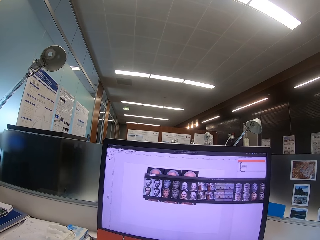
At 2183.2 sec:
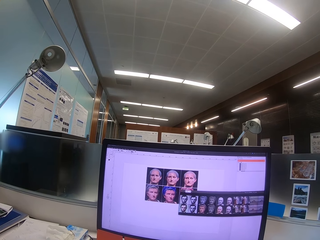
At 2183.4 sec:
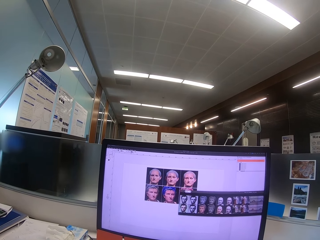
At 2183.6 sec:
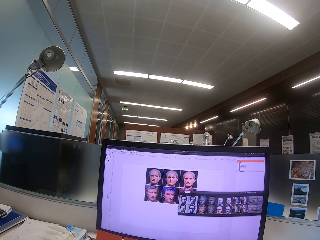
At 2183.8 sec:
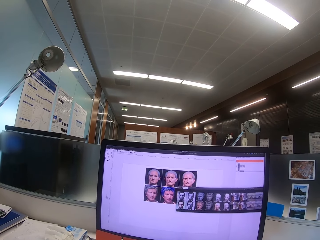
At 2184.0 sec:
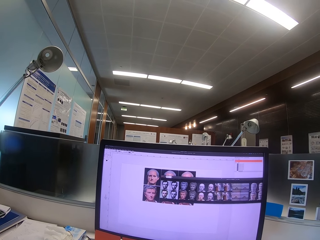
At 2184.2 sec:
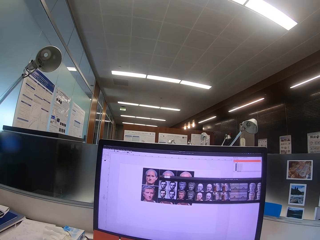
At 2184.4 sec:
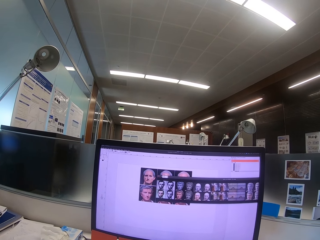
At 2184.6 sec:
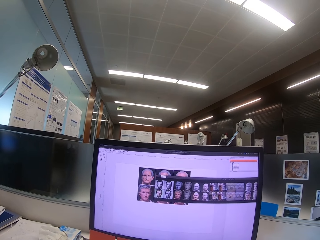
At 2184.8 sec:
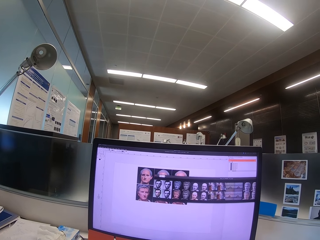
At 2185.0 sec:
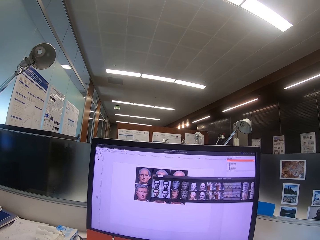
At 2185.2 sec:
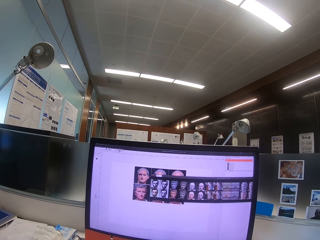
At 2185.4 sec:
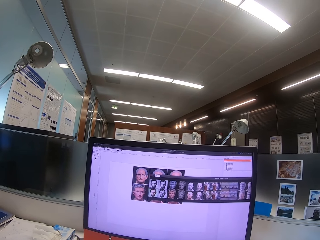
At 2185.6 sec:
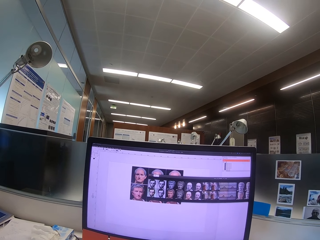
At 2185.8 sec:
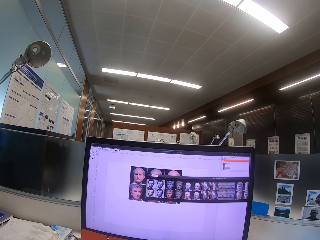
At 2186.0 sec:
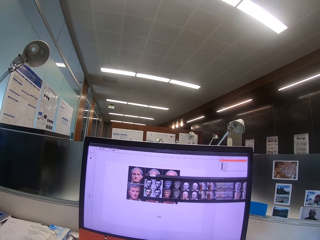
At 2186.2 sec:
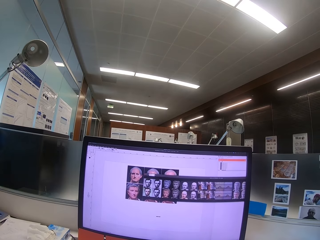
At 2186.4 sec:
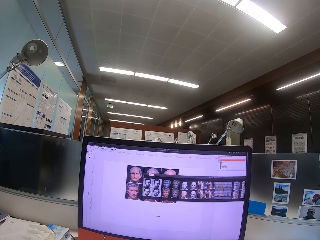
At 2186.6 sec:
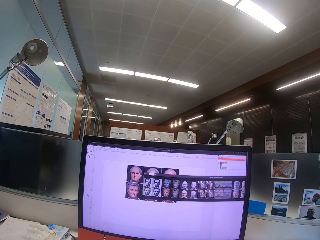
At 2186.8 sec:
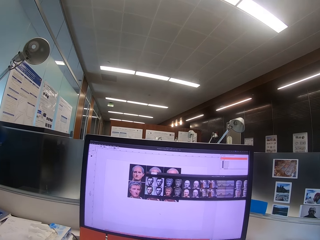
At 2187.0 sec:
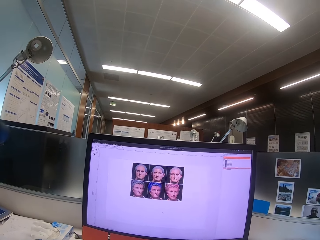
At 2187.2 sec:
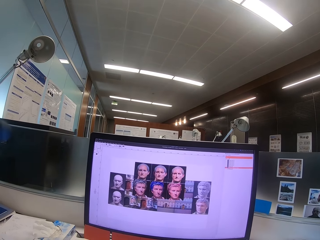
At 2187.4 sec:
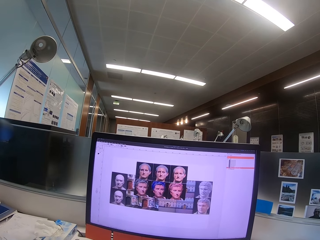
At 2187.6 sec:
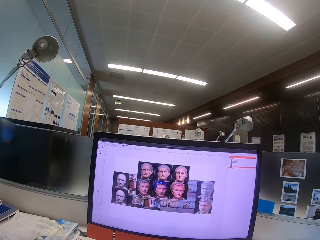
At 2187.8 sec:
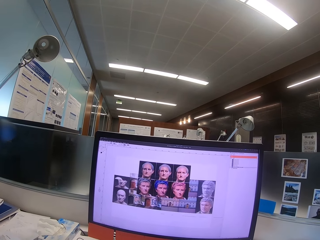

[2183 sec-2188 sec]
The camera wearer uses a computer.

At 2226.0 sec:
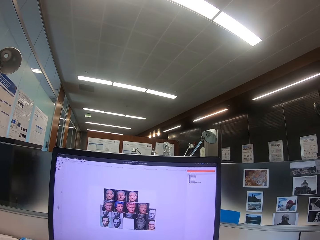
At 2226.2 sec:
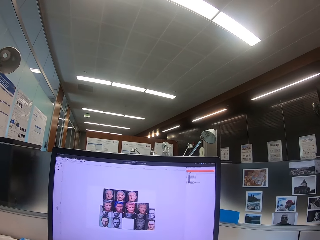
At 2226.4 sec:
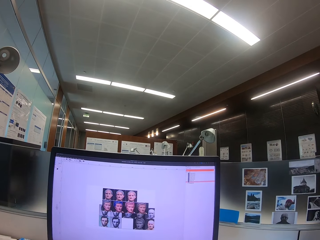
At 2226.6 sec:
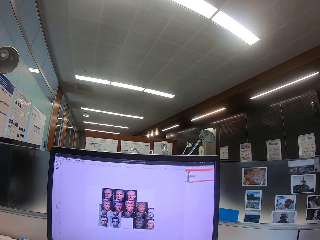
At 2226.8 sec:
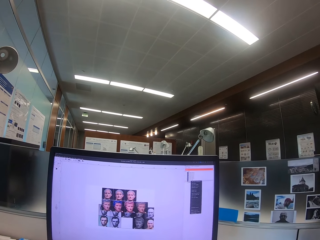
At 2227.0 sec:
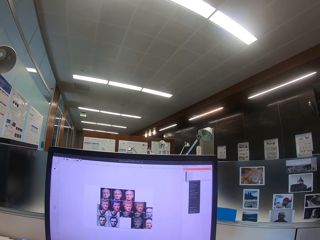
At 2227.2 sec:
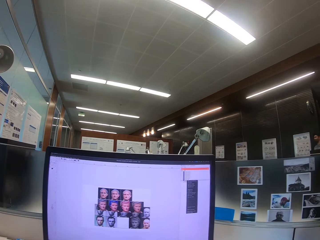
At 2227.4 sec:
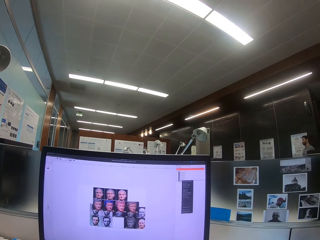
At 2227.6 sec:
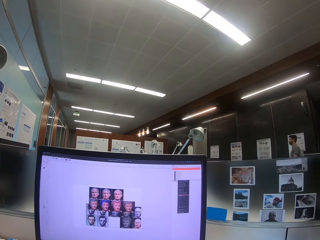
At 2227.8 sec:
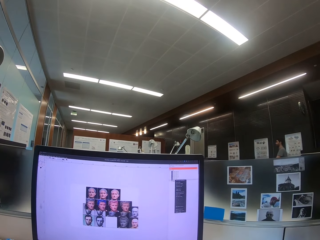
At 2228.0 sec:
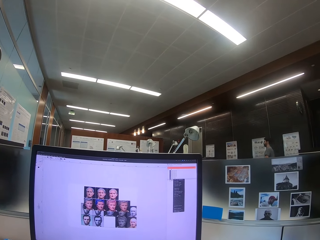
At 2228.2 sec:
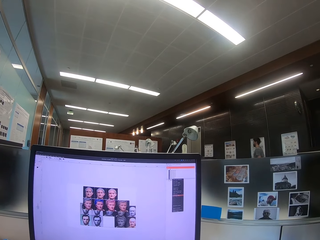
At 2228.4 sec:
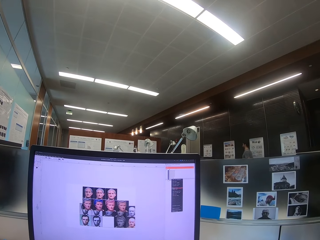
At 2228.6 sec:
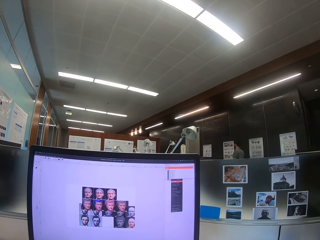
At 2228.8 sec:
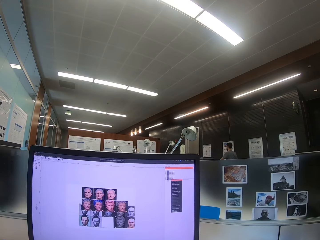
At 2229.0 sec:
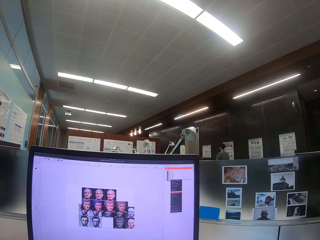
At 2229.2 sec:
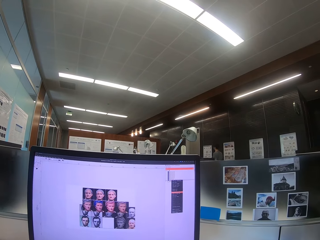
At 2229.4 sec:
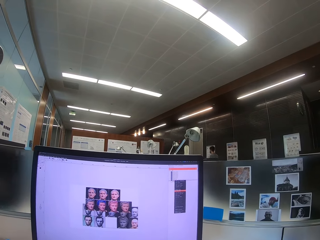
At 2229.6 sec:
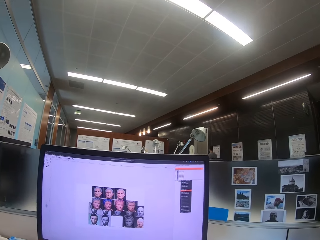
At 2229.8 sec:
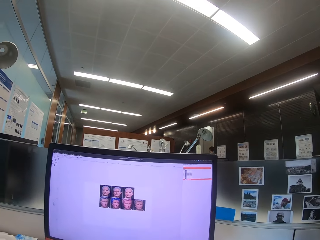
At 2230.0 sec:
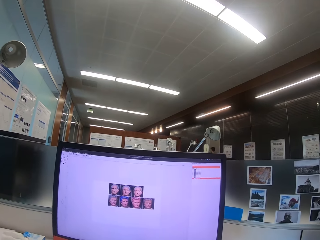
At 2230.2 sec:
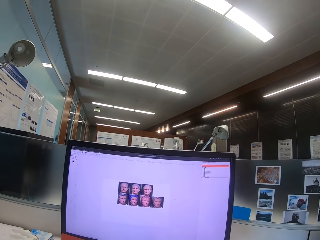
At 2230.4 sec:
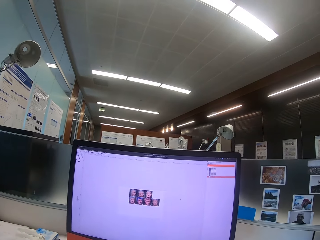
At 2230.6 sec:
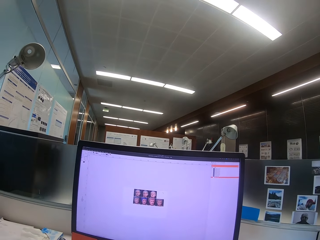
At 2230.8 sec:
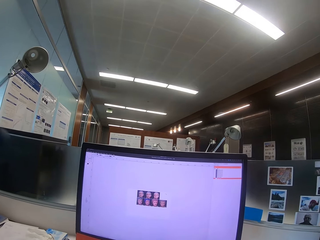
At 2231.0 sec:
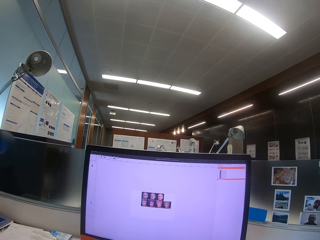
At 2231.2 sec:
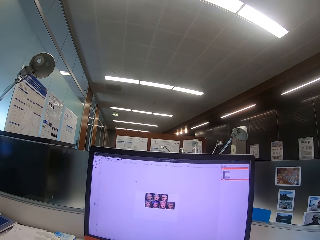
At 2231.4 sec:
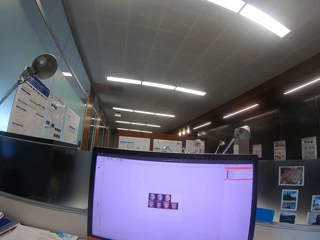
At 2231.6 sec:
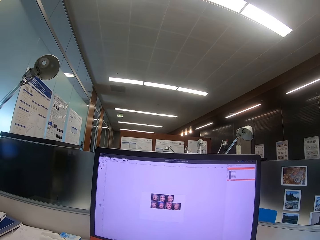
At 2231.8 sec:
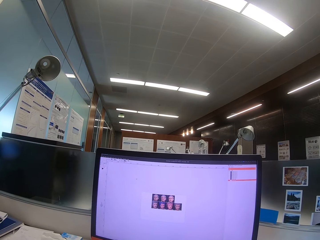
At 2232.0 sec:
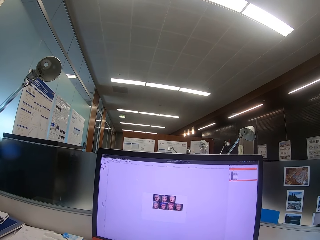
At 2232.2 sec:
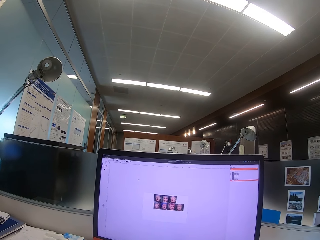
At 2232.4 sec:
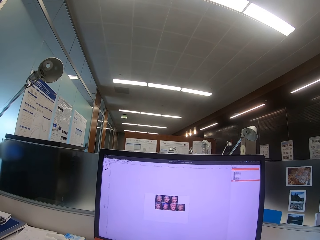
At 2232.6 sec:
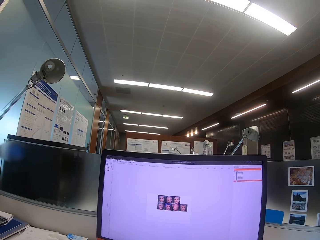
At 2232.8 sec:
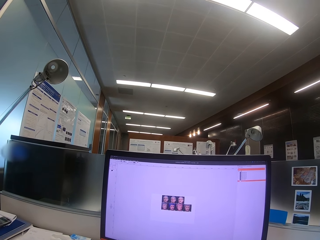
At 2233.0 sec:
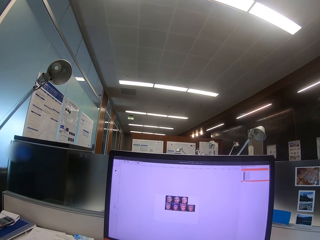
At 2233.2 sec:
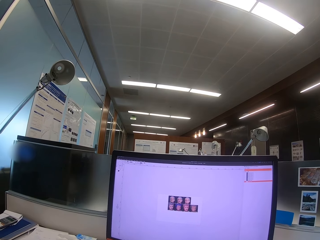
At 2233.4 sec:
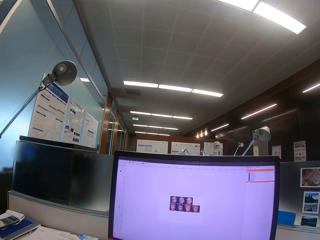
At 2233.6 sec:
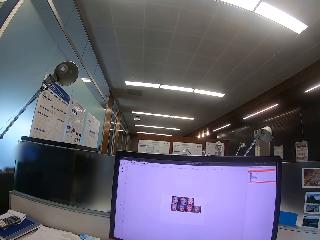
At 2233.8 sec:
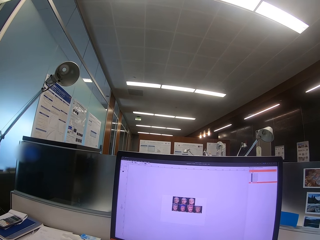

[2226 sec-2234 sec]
A man walks around the office. The camera wearer uses a computer.

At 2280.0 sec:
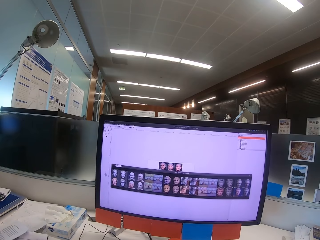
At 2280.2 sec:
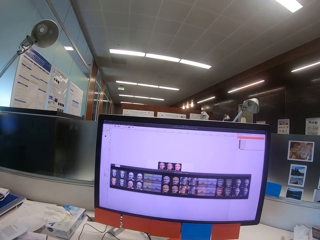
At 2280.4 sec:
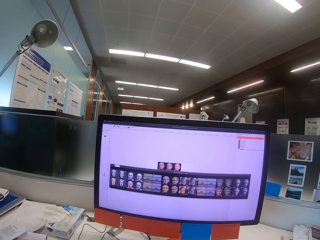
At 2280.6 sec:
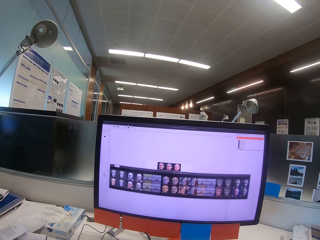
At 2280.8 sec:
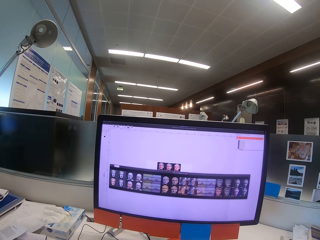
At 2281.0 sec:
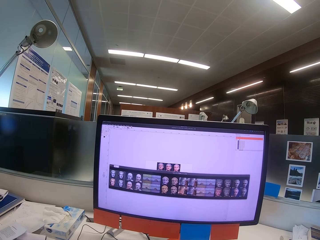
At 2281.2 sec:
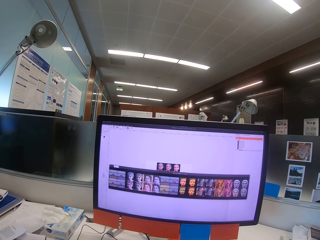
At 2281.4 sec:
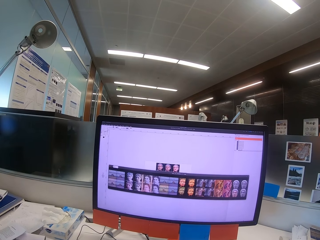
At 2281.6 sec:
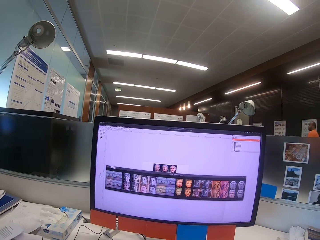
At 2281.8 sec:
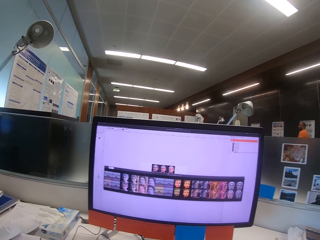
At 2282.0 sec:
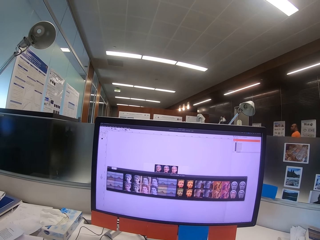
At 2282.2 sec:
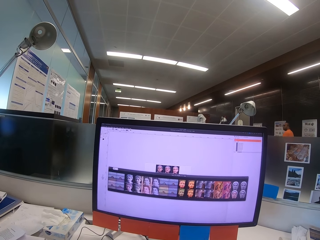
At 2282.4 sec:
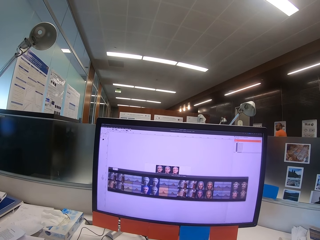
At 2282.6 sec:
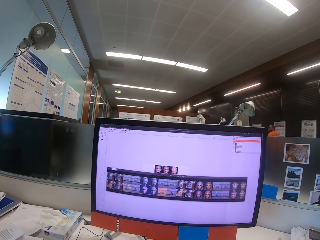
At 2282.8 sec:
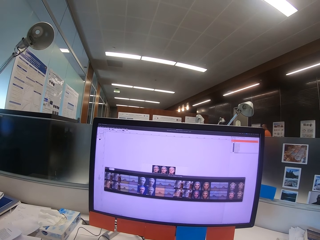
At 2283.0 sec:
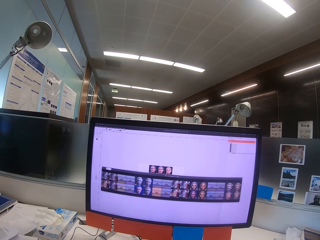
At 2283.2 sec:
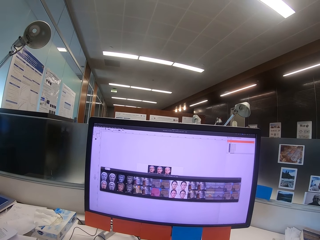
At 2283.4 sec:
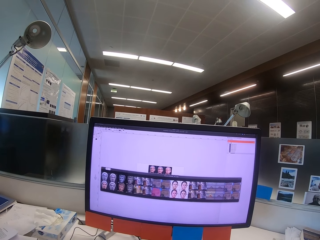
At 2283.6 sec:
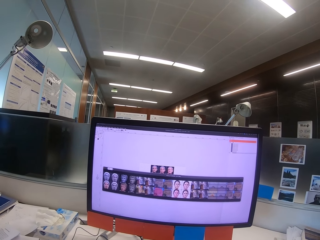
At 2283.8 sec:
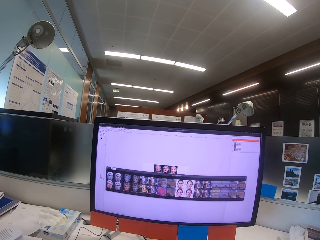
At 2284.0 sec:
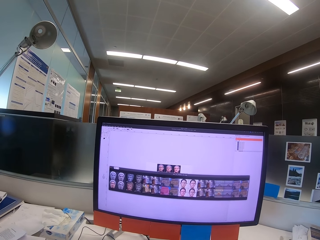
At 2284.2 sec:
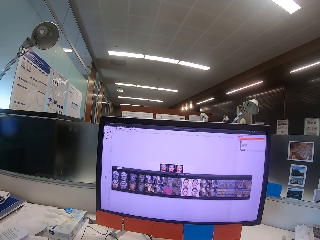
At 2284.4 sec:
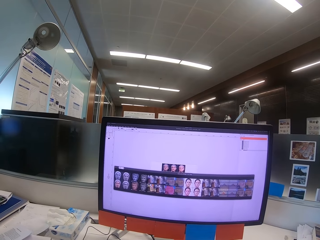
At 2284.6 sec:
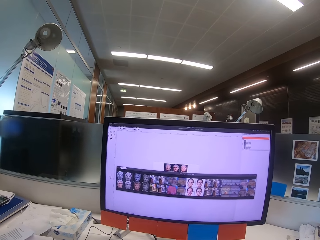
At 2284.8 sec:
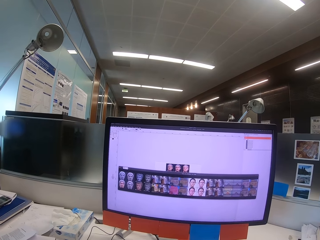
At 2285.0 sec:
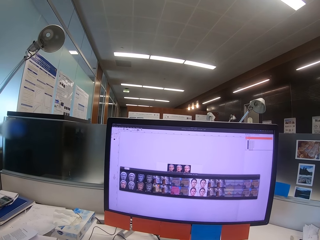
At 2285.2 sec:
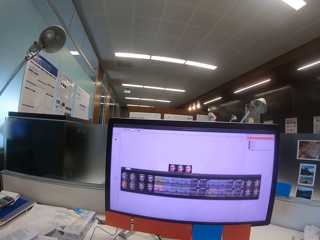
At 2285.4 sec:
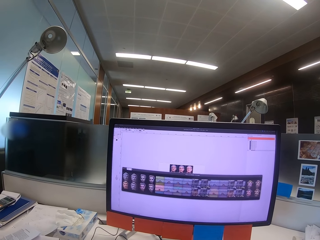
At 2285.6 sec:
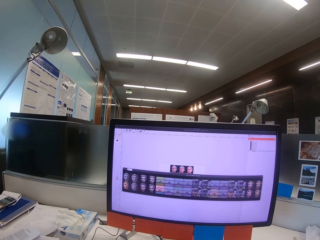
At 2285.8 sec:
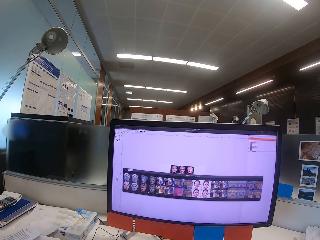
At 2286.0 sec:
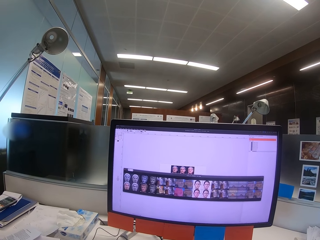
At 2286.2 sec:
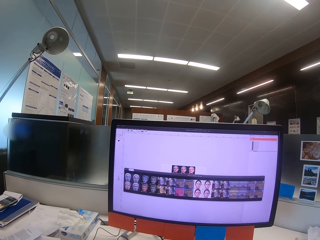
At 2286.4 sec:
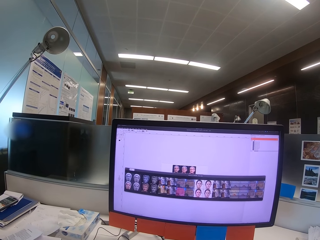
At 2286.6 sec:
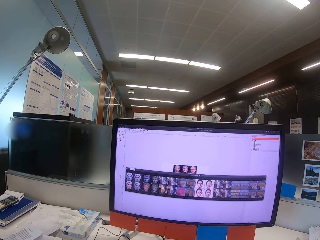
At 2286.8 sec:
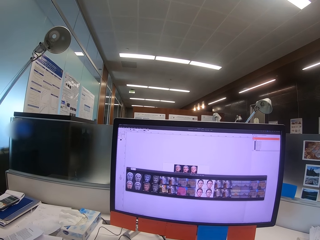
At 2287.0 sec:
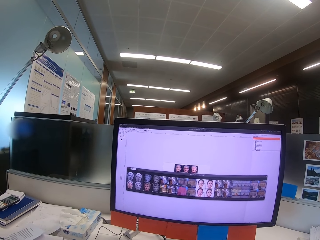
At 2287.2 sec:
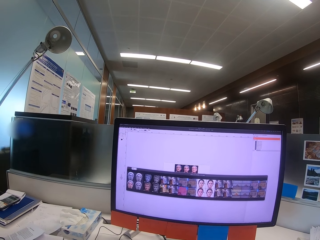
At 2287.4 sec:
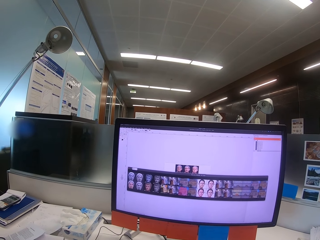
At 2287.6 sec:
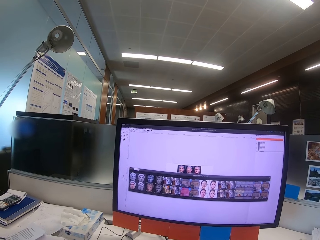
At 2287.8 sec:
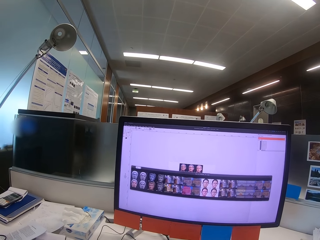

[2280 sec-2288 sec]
A man walks around the office. The camera wearer uses a computer.
